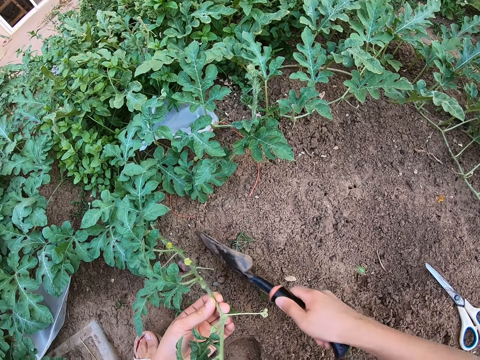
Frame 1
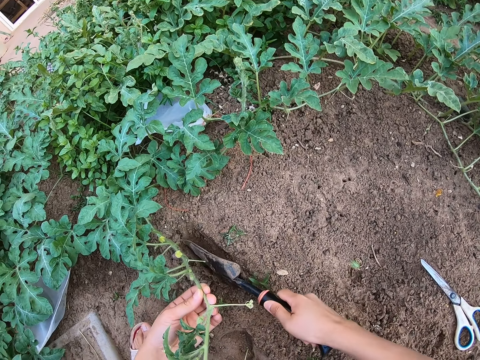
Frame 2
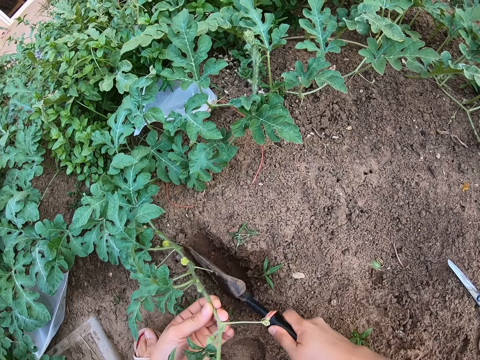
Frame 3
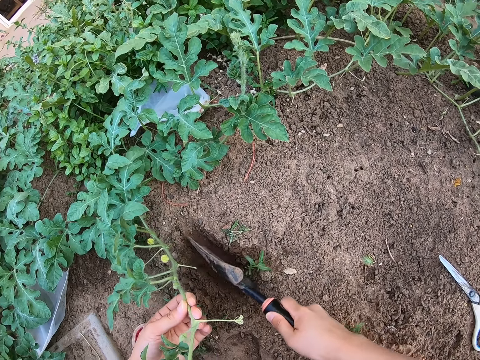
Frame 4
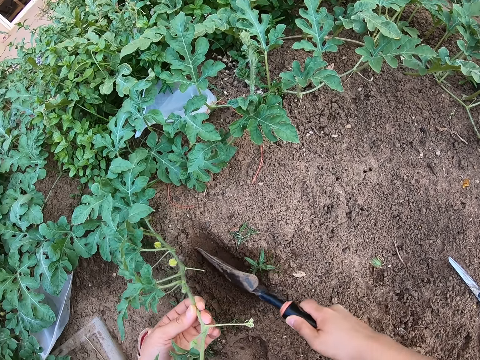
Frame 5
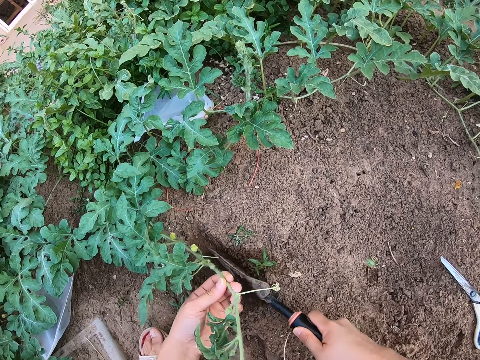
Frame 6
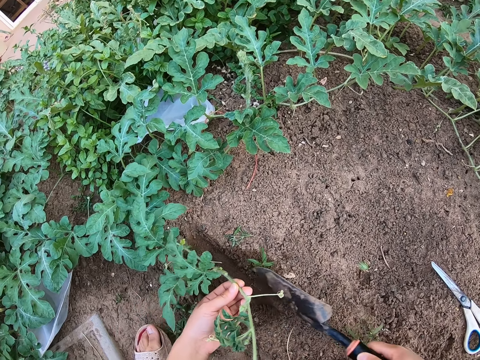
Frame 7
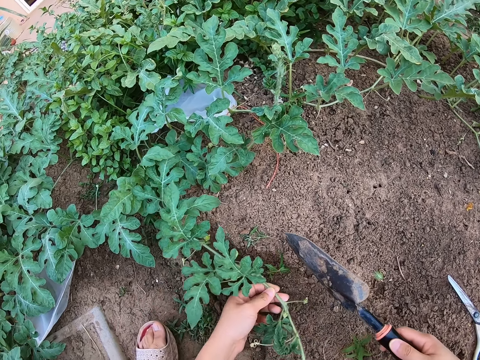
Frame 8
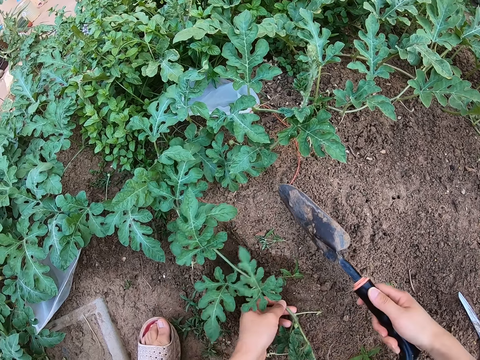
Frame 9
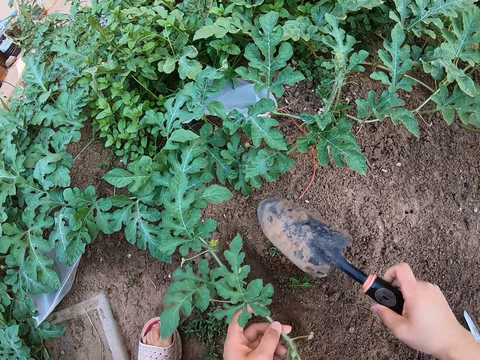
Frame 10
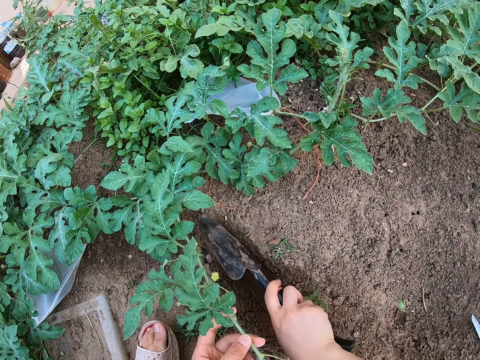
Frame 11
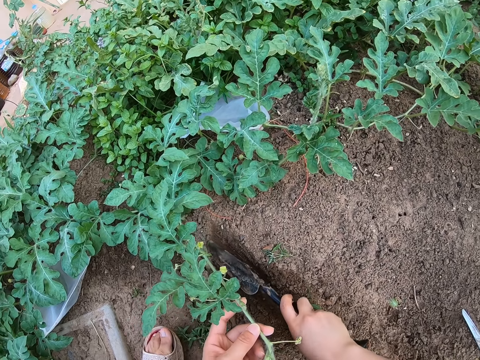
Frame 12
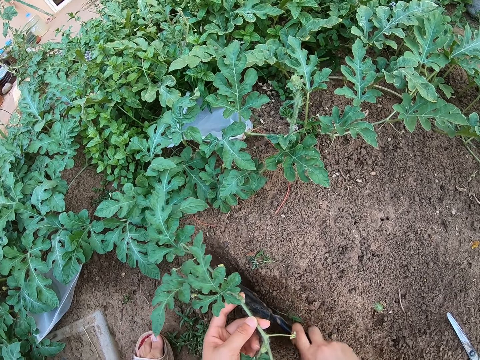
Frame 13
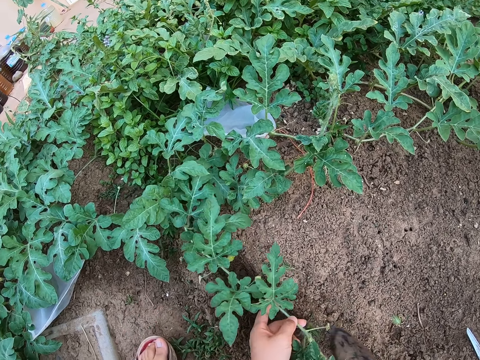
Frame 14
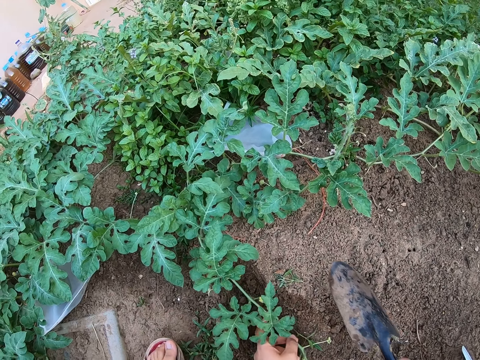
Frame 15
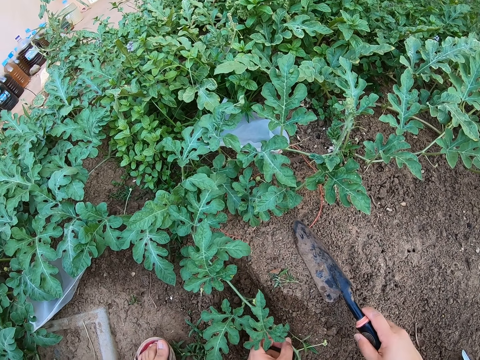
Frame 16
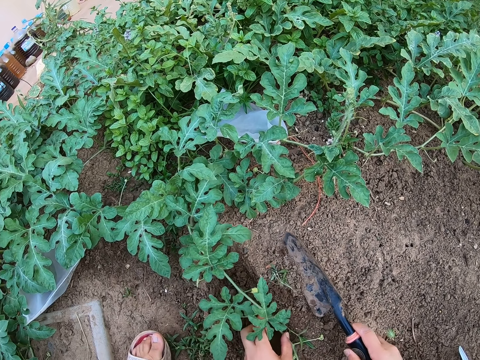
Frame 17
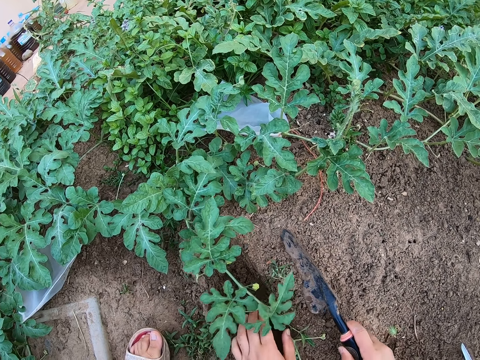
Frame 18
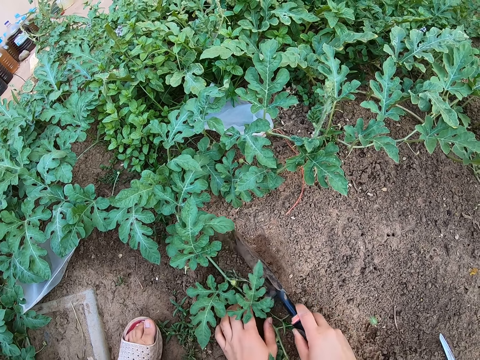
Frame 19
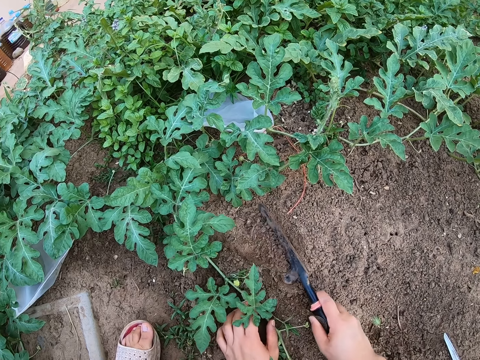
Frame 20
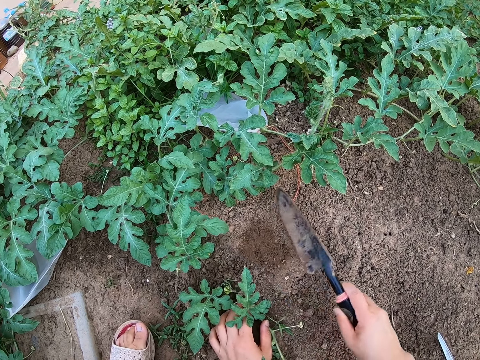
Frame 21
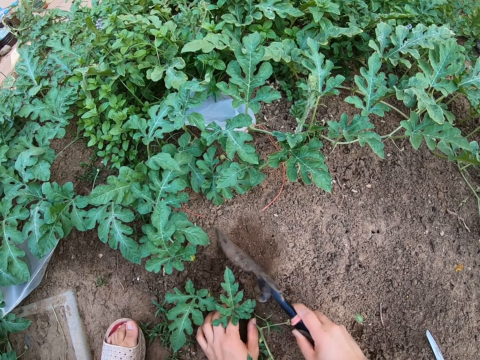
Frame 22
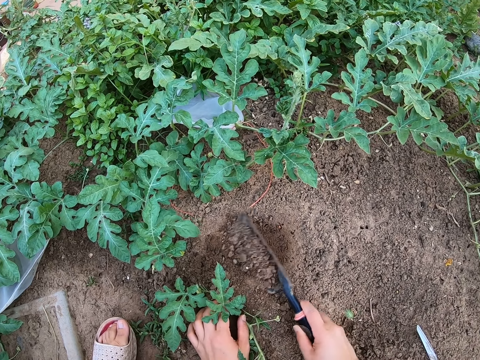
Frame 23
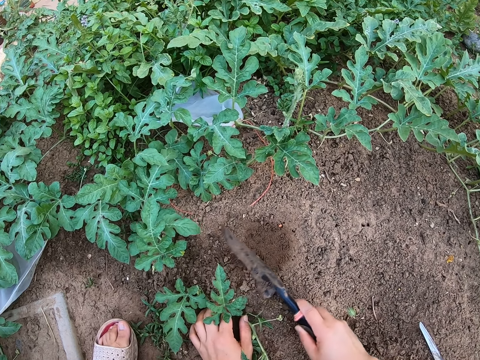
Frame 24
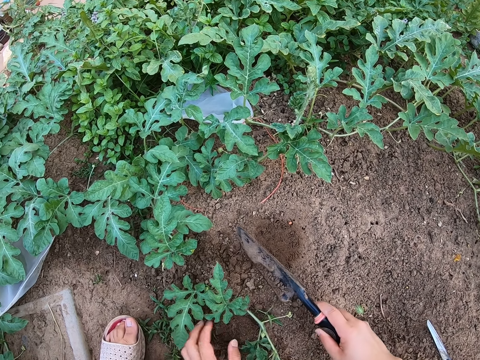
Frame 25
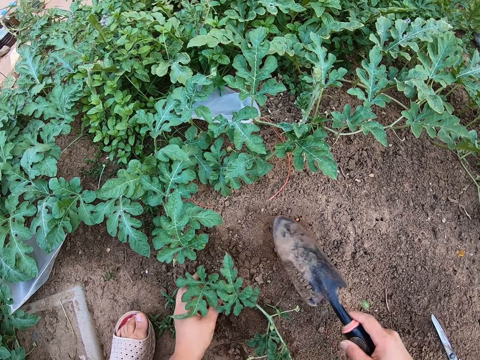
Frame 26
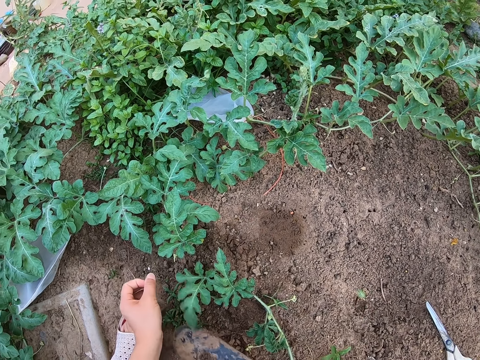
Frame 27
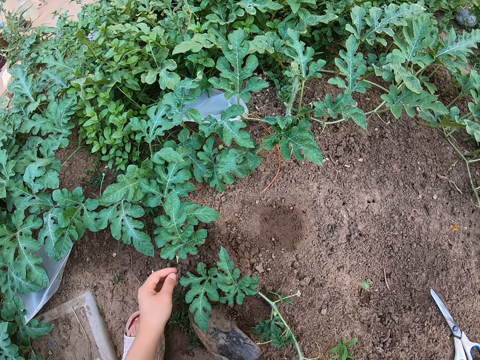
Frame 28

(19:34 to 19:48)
The camera wearer makes a hole on the ground with a trowel or spade. They put the watermelon stem in the hole. They dig the ground with the spade. They put soil in the hole with the spade.

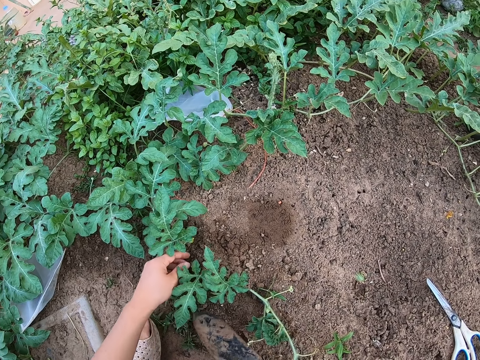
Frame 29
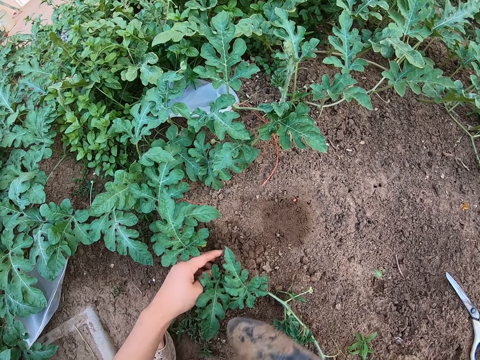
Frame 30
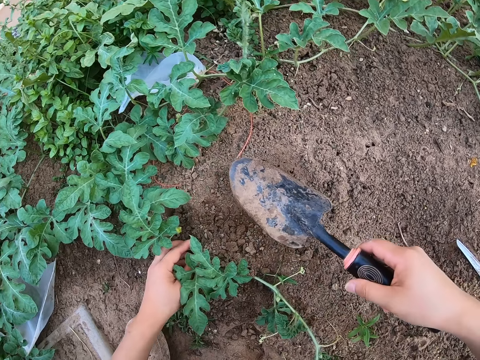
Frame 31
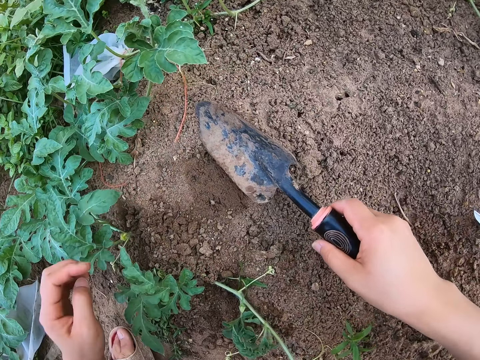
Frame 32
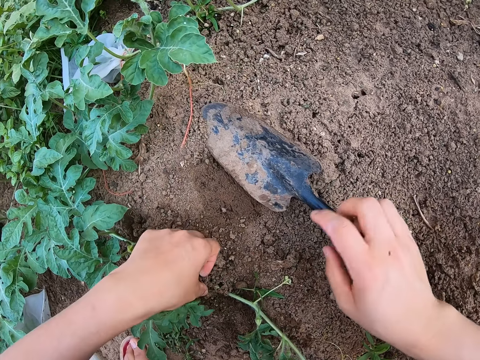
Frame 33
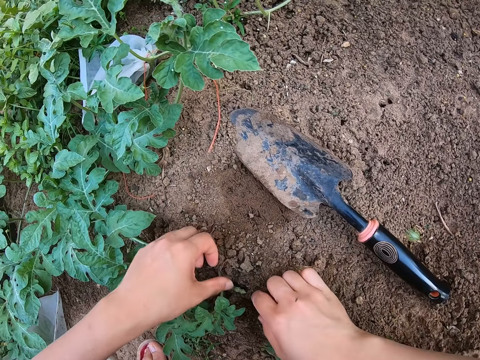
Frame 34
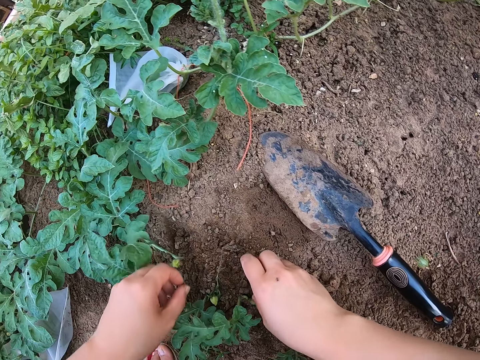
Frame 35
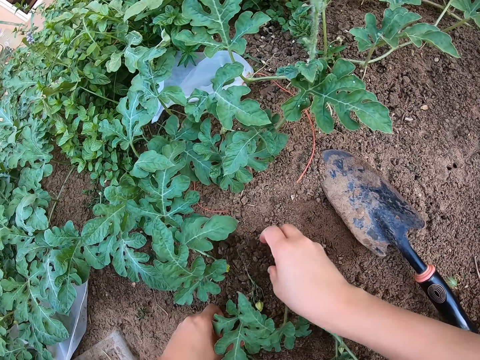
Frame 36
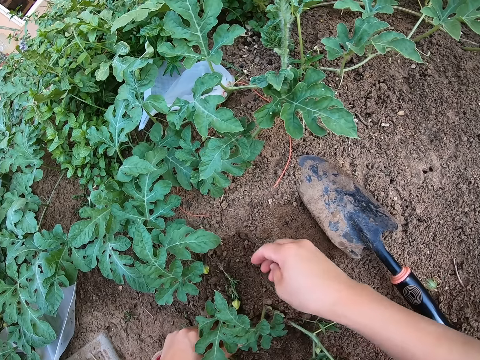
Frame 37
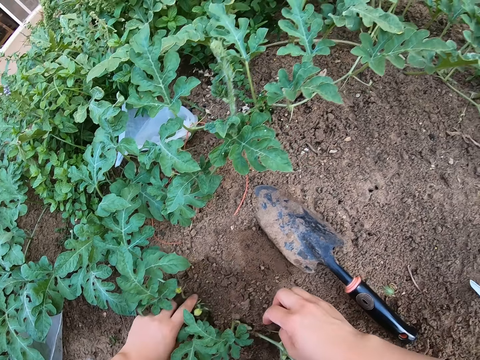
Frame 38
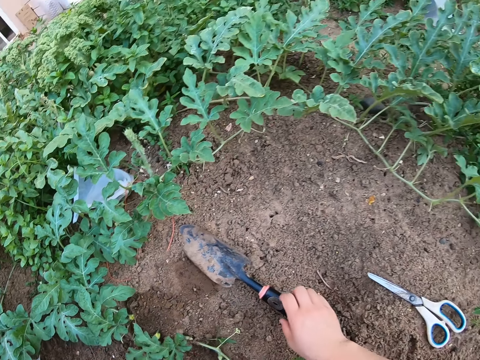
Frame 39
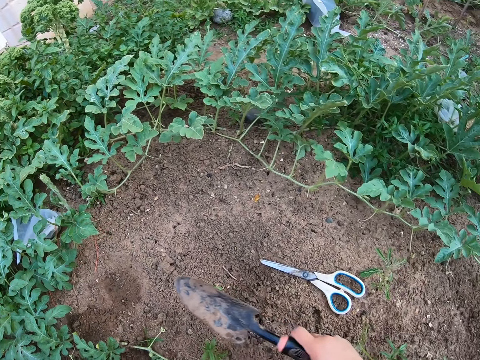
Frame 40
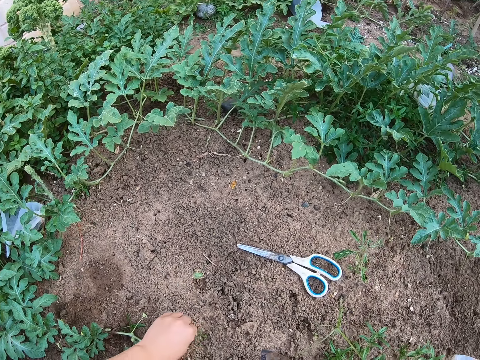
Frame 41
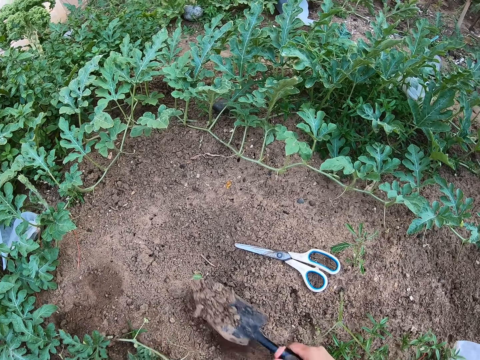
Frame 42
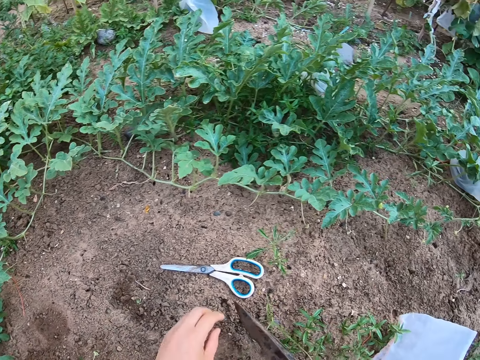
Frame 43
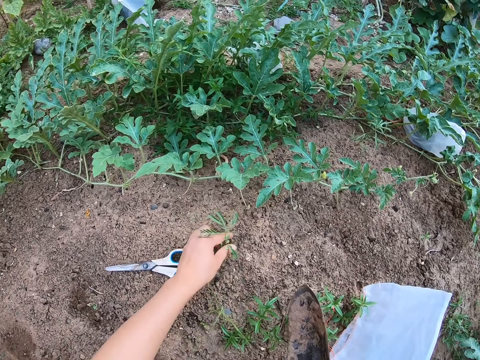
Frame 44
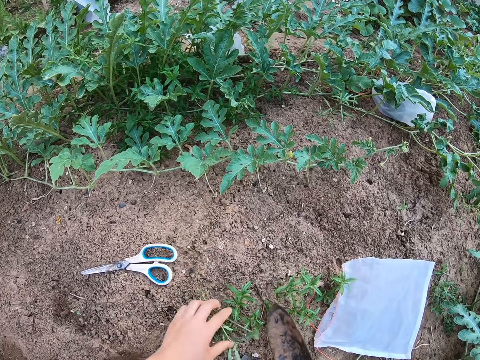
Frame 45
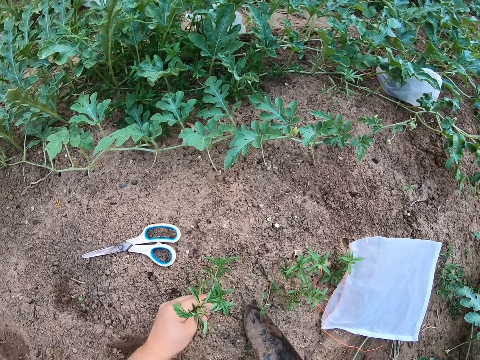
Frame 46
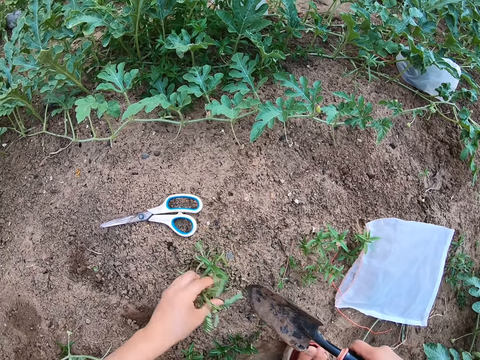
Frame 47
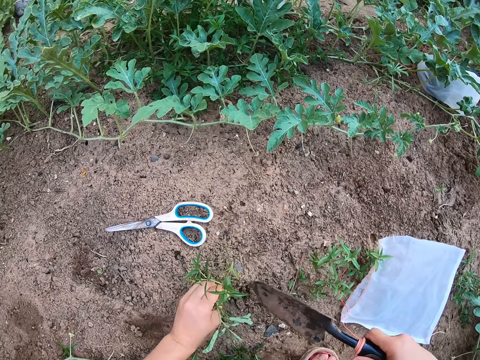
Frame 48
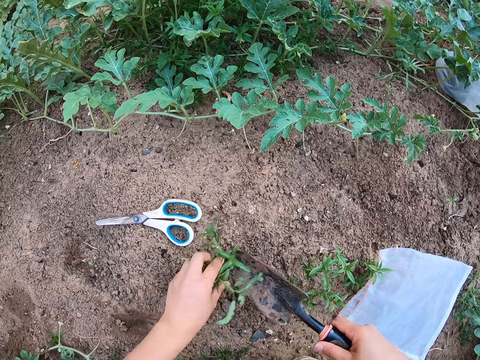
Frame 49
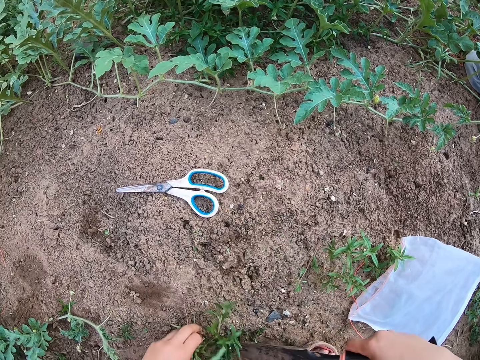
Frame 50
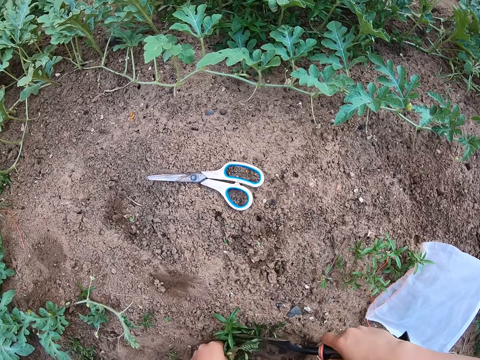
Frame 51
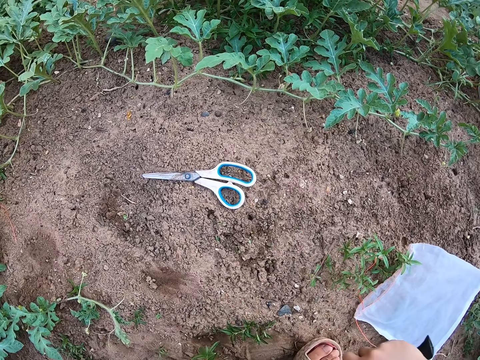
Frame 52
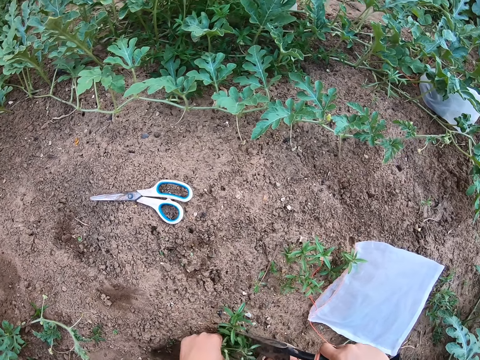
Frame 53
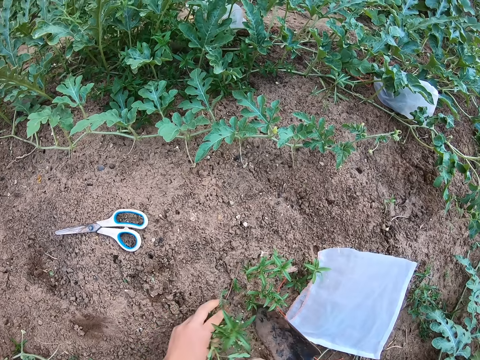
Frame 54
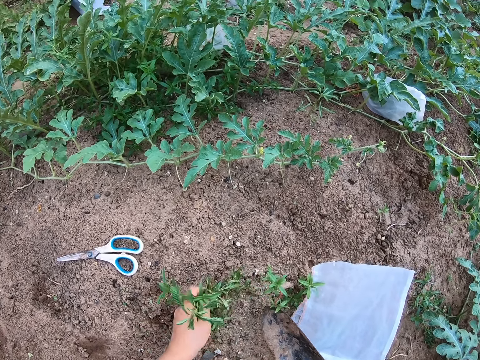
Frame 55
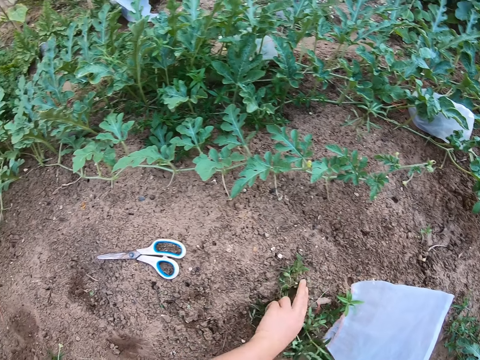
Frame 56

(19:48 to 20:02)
The camera wearer places the spade on the ground. They spread the soil around the watermelon plant. They lift the spade from the ground. They uproot weed plants from the garden.
